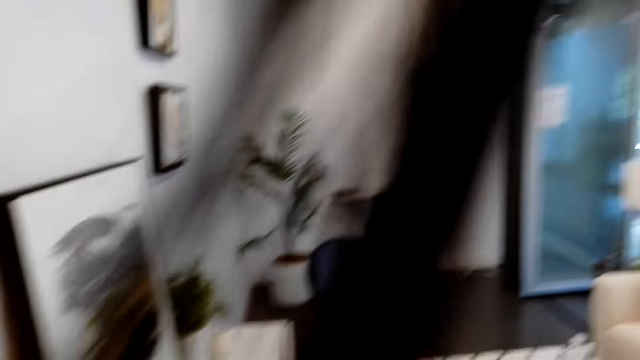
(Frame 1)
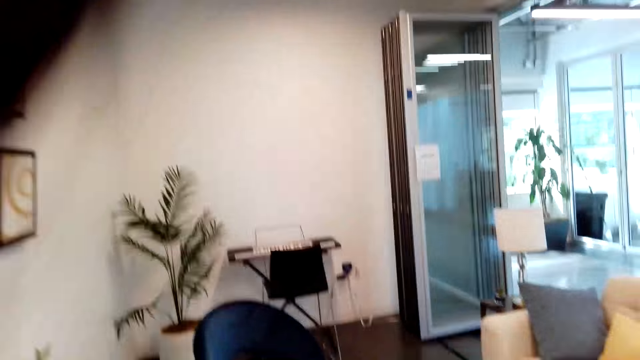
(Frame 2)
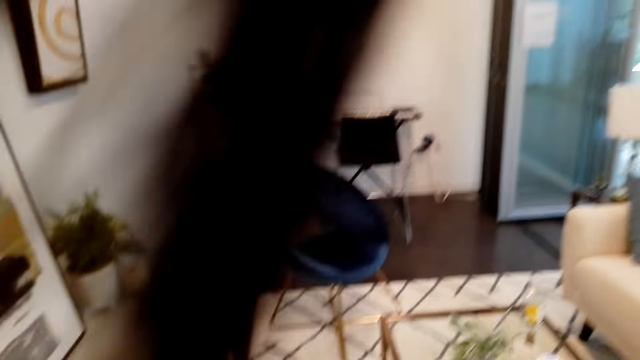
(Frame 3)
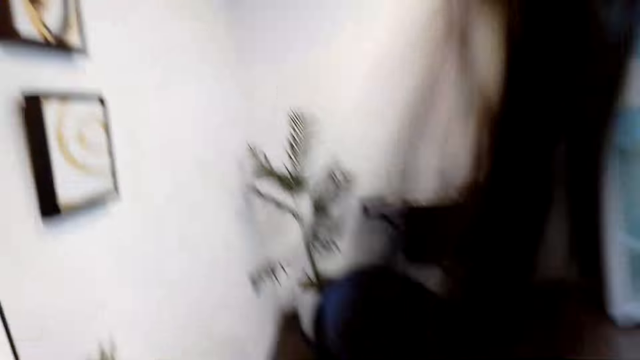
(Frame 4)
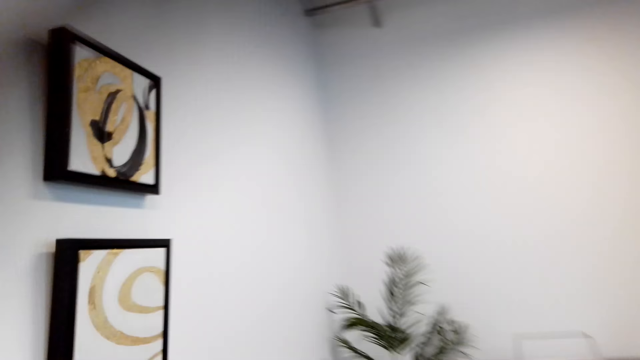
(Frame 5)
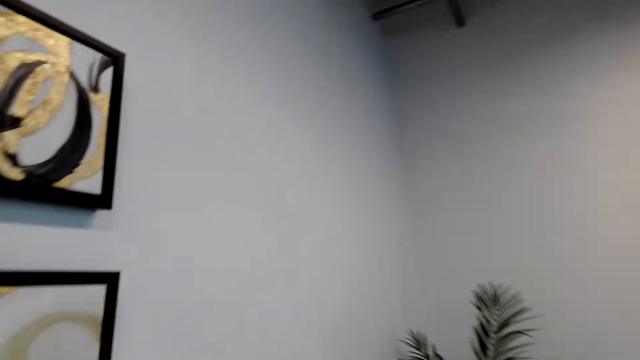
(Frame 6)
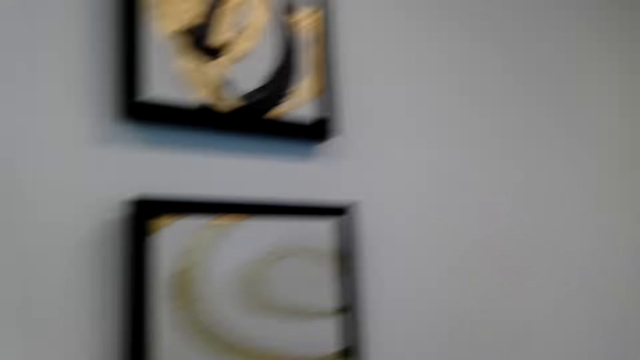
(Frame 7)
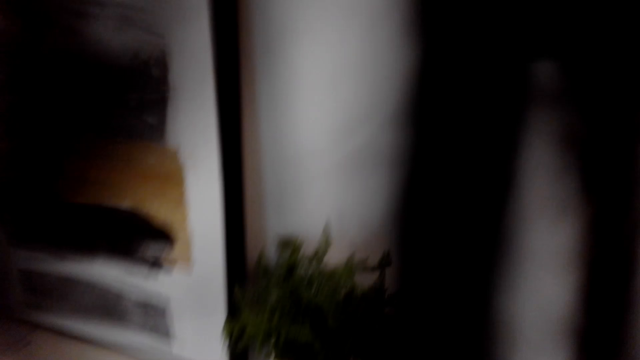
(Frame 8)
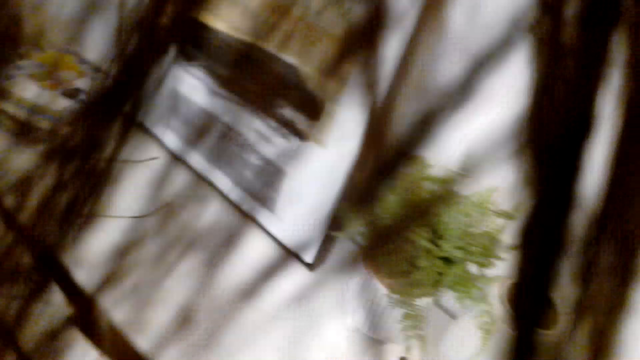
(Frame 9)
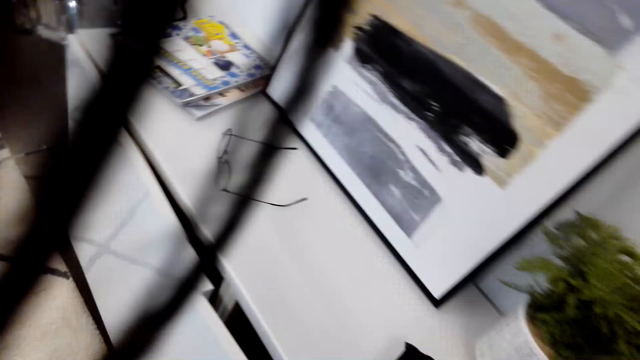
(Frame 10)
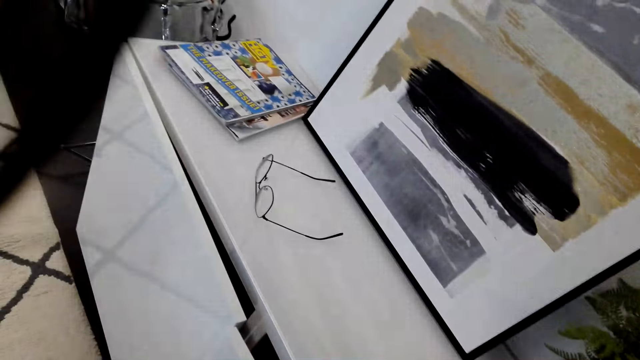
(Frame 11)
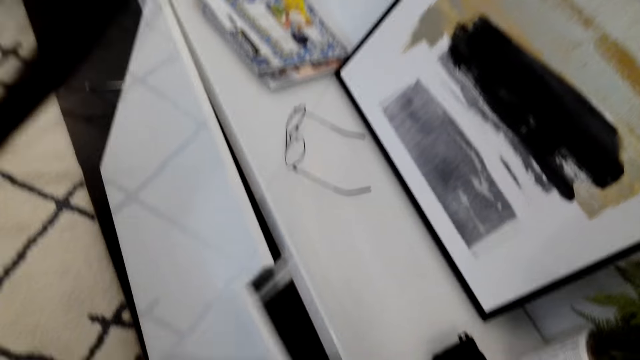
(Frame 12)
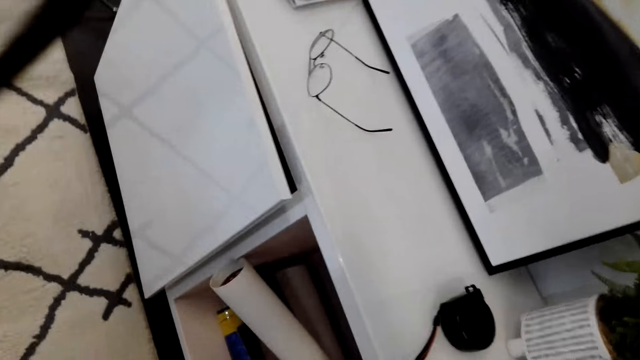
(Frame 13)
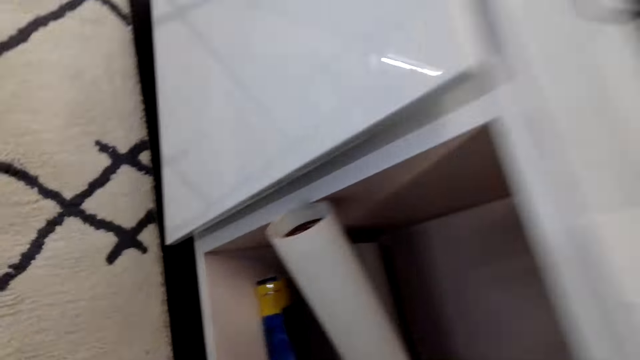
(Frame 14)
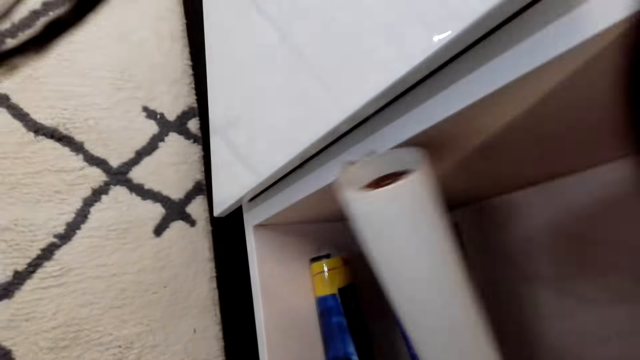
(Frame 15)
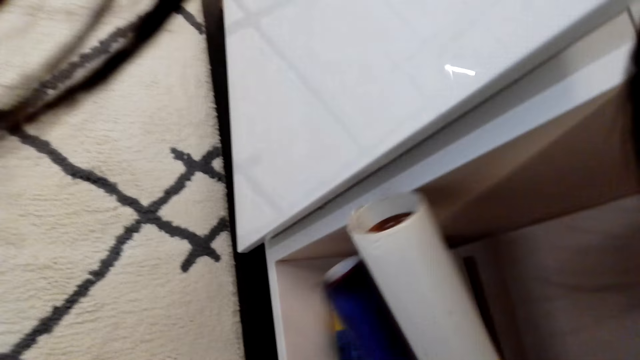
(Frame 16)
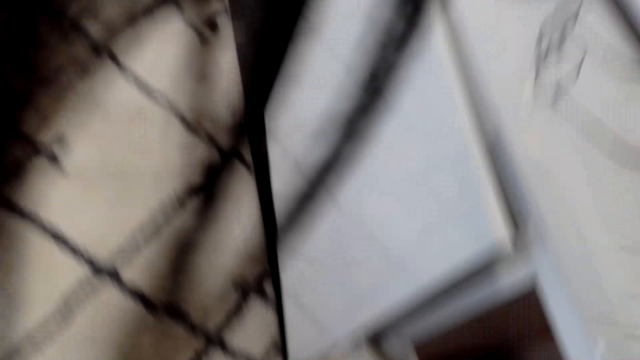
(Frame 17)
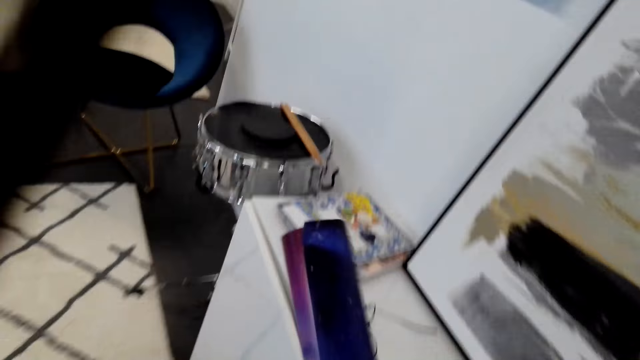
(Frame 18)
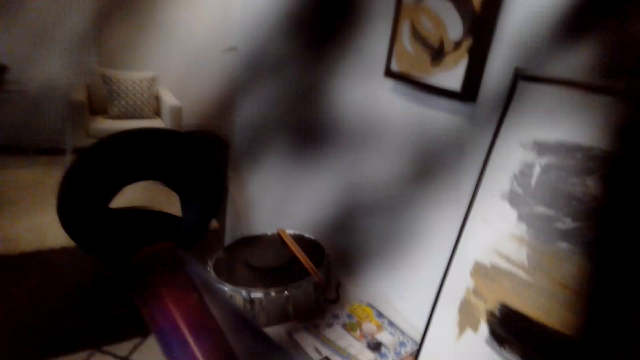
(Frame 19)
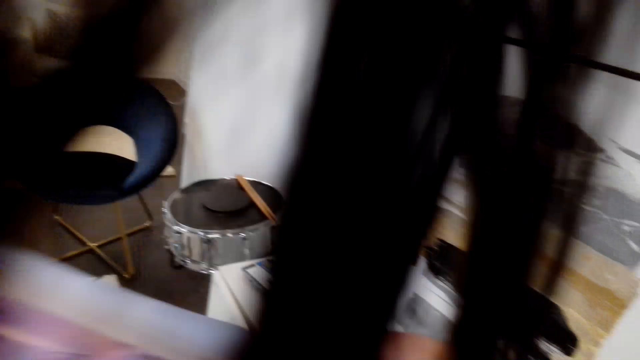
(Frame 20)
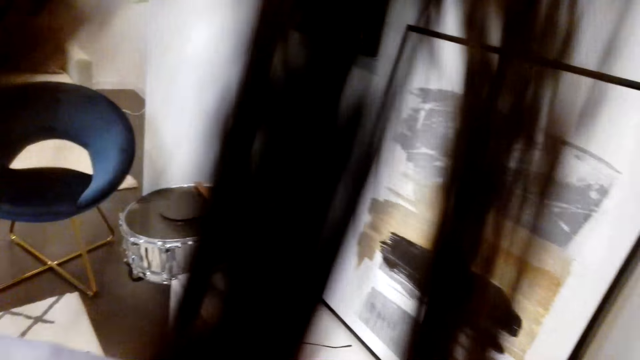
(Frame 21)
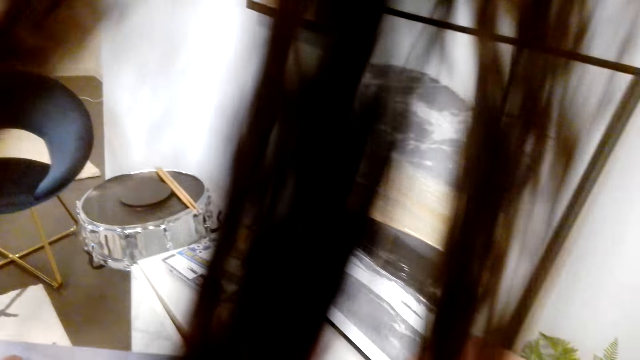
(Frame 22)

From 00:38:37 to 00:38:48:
The camera wearer looks around. They walk around. They open a cabinet. They pick up a canvas wallpaper or paper.

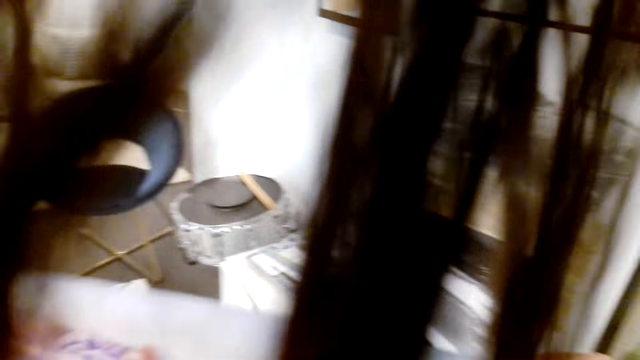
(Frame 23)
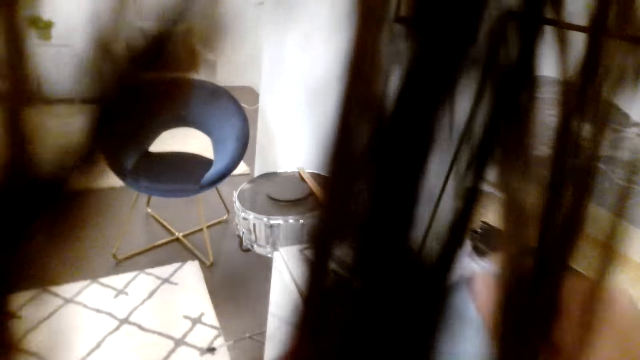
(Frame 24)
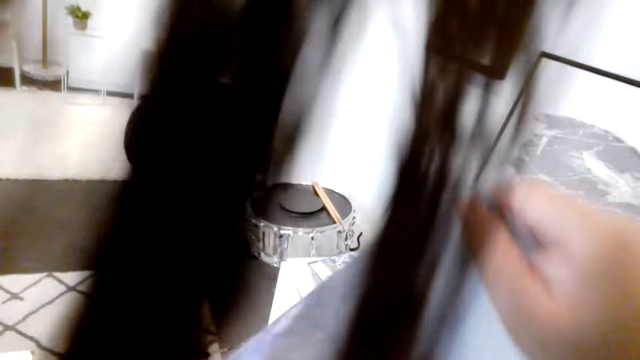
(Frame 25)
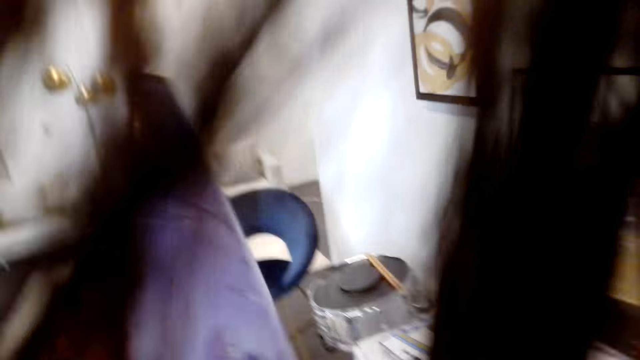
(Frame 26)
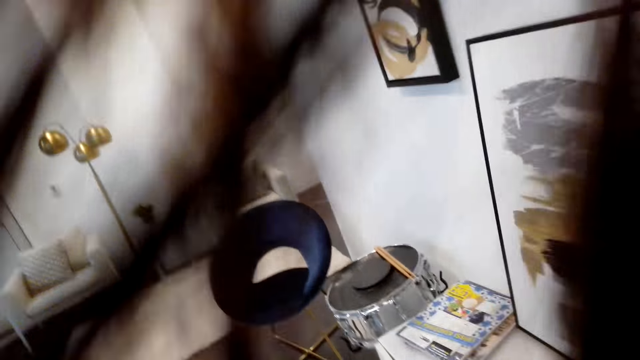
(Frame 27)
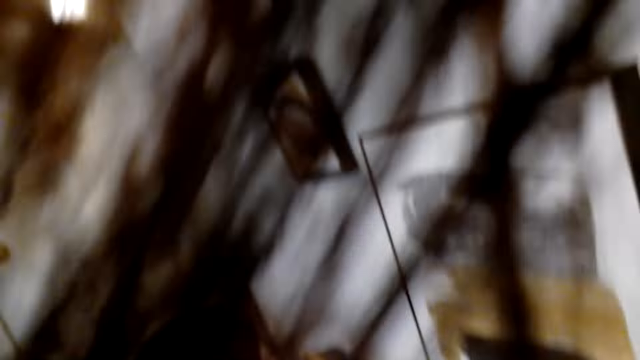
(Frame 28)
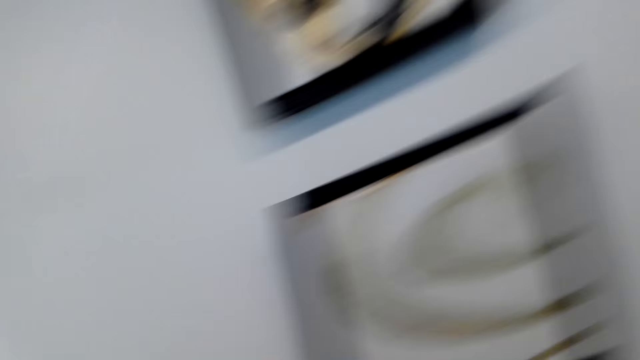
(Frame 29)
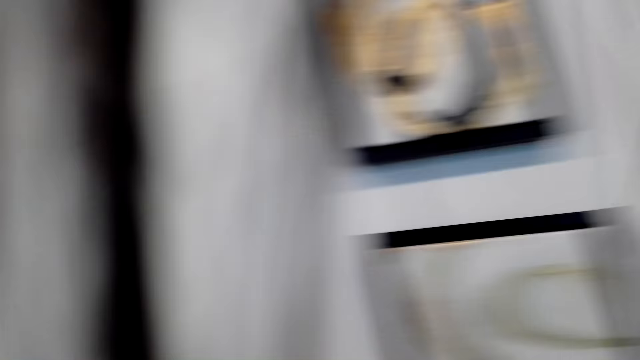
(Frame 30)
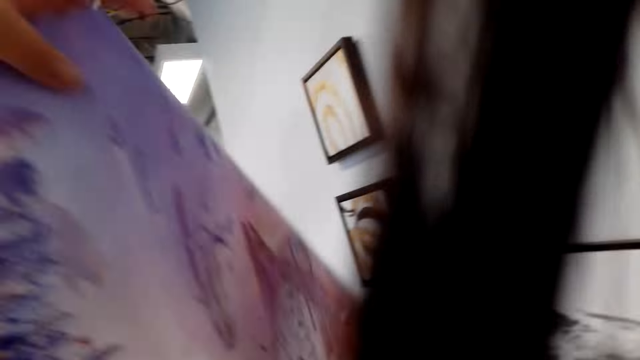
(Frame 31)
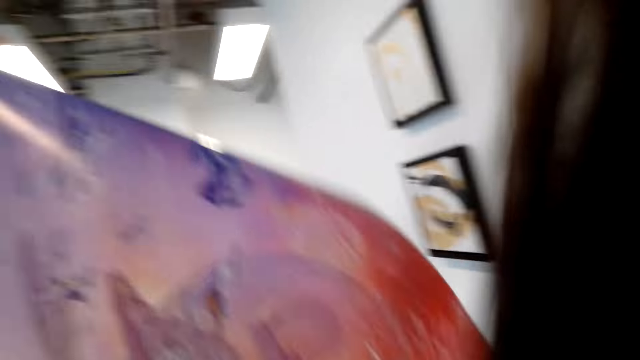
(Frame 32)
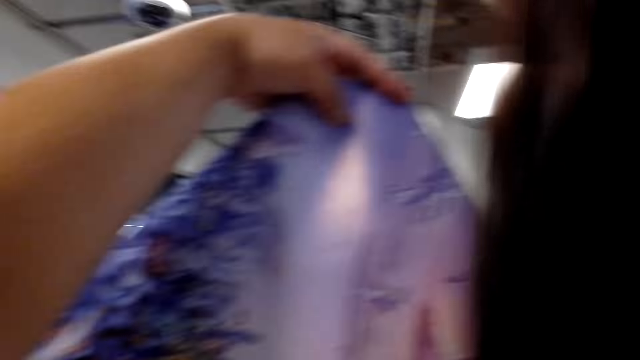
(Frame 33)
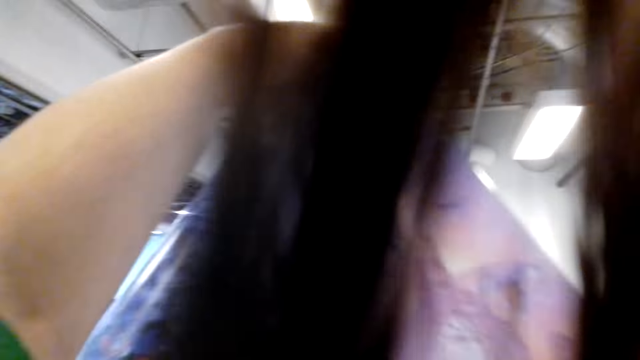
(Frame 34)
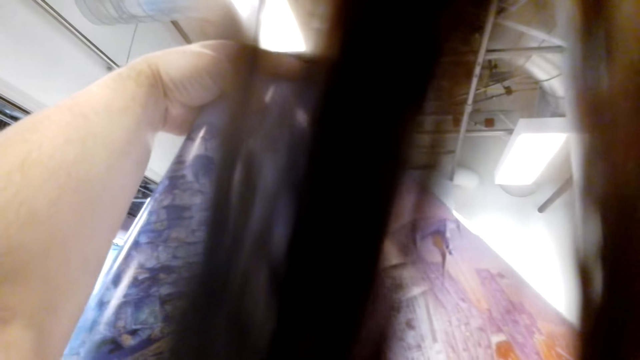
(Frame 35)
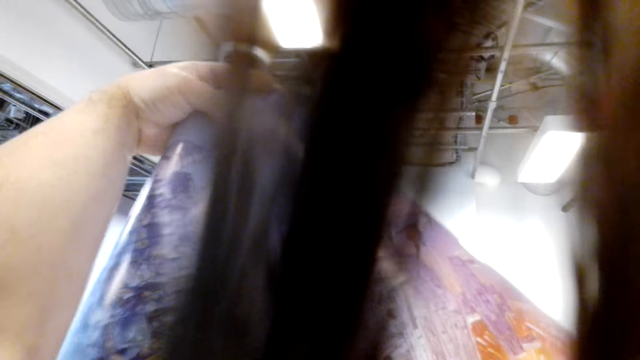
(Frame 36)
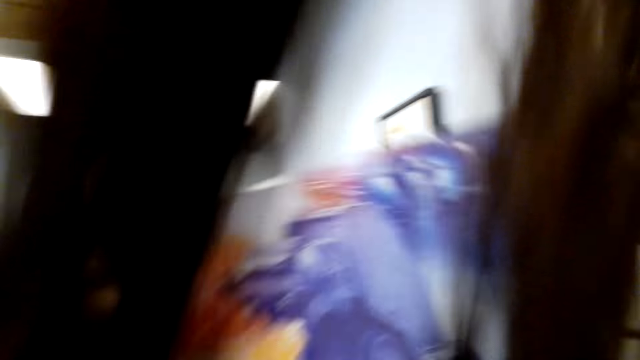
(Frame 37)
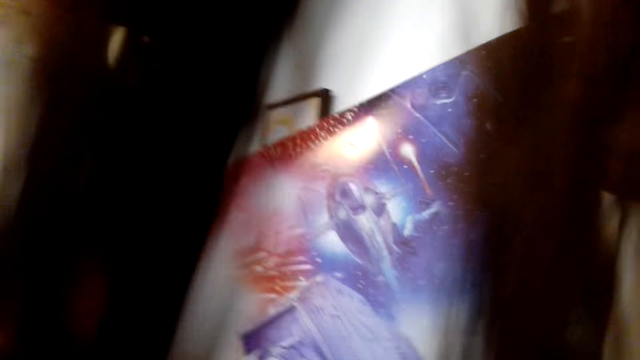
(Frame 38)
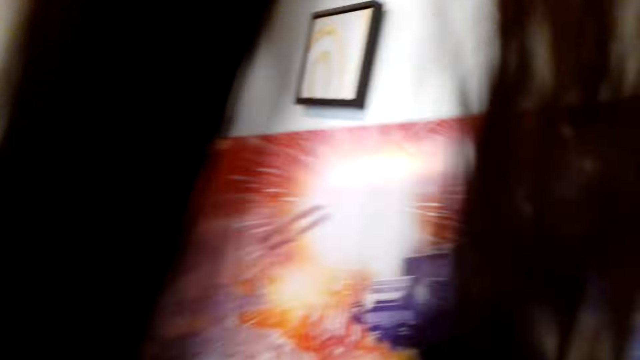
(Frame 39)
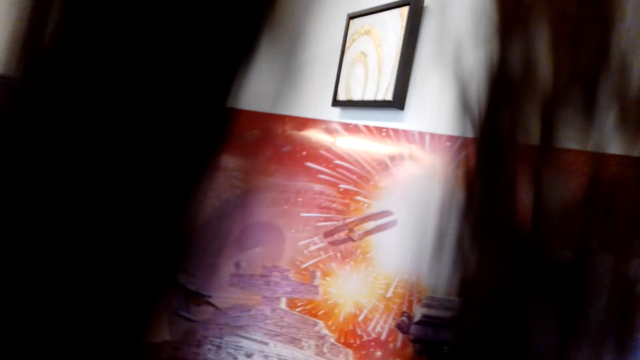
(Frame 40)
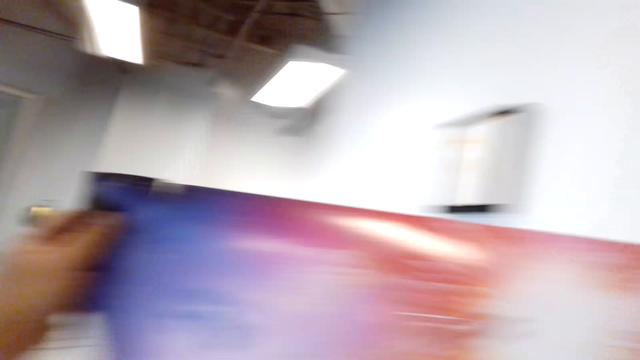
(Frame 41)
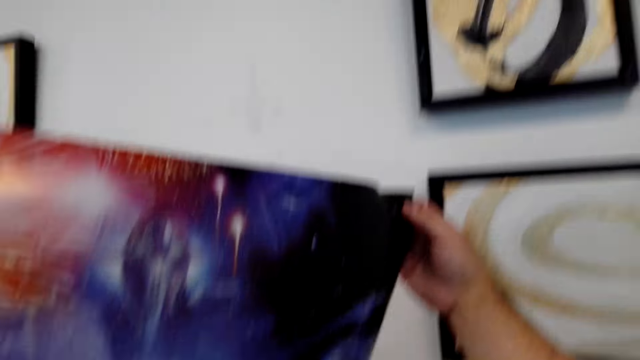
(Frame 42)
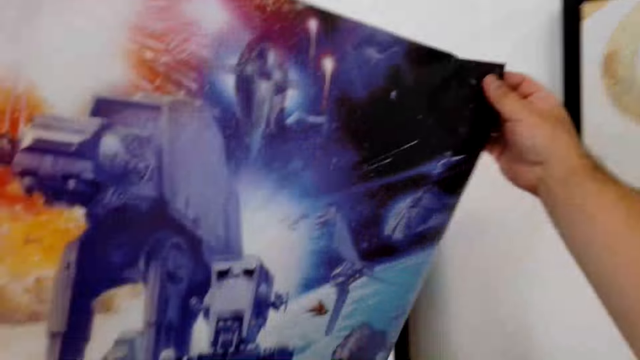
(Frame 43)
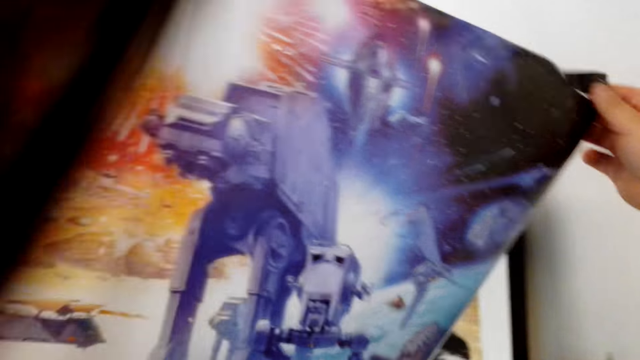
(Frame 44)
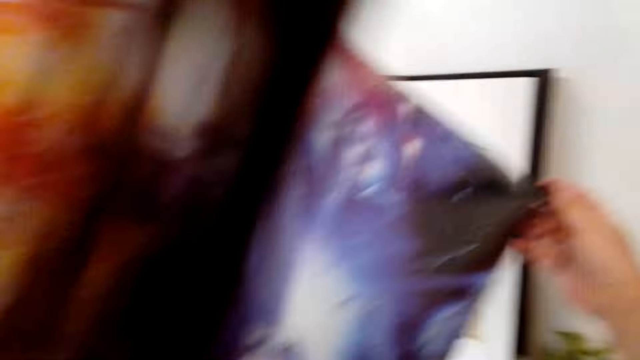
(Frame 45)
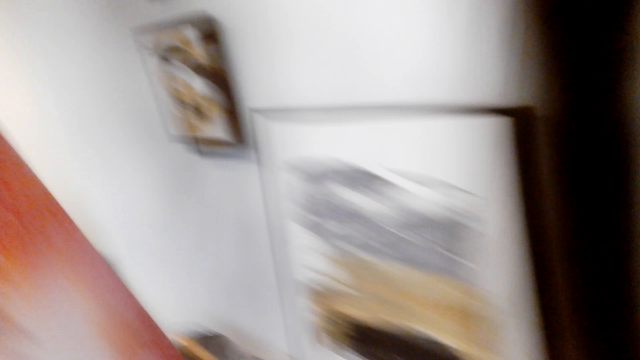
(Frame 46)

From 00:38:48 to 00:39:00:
The camera wearer unrolls the paper. They spread the paper.
